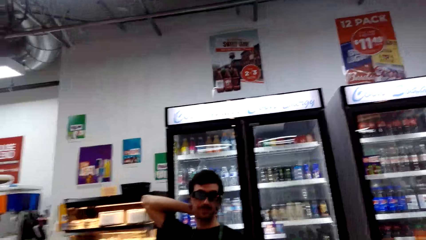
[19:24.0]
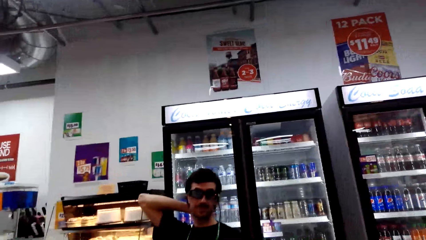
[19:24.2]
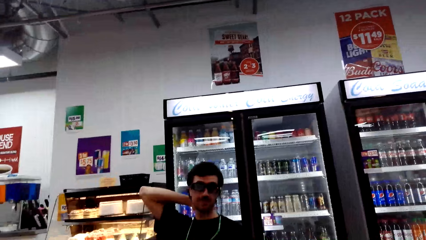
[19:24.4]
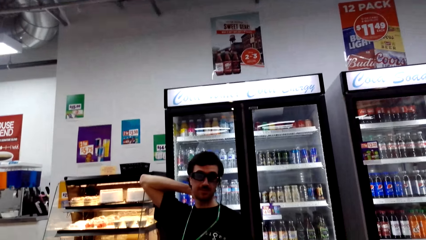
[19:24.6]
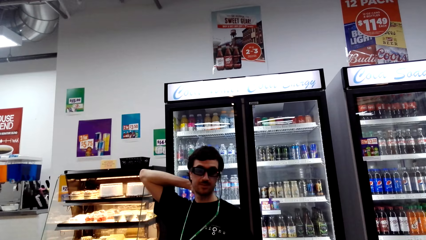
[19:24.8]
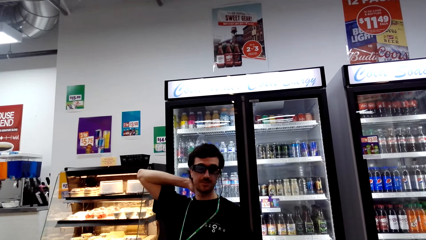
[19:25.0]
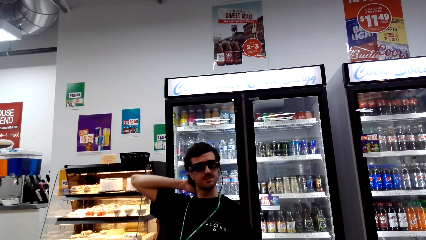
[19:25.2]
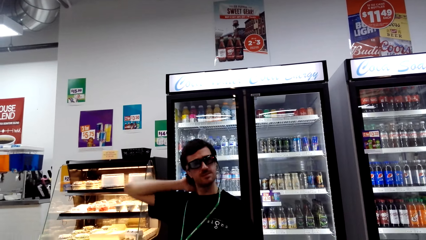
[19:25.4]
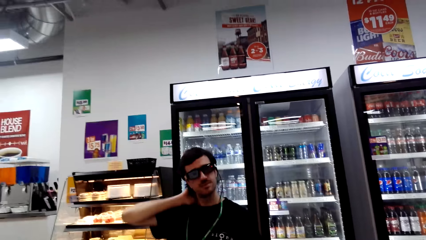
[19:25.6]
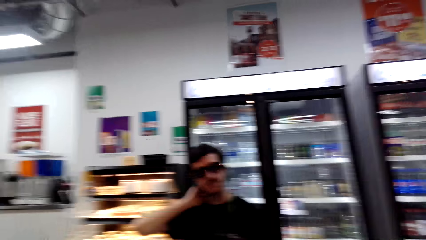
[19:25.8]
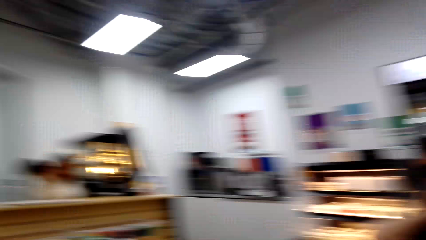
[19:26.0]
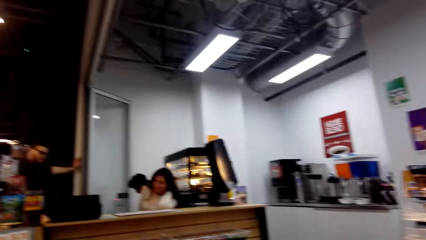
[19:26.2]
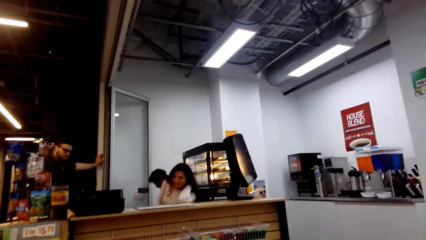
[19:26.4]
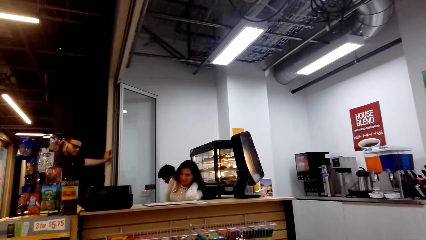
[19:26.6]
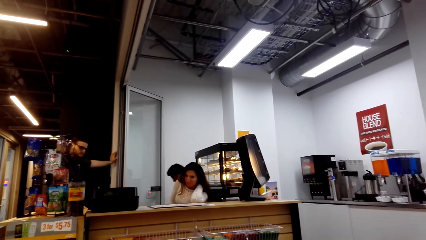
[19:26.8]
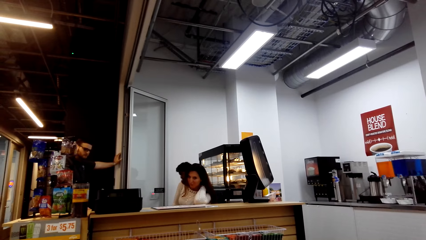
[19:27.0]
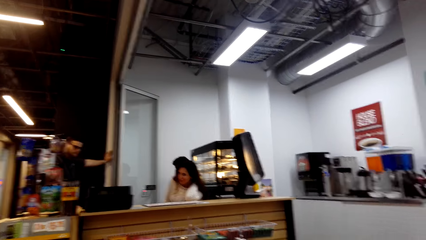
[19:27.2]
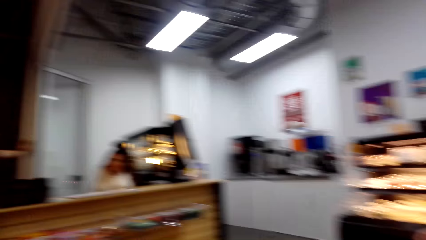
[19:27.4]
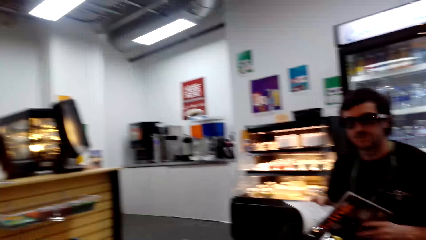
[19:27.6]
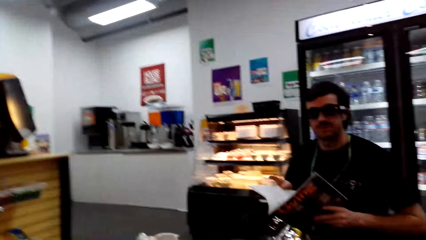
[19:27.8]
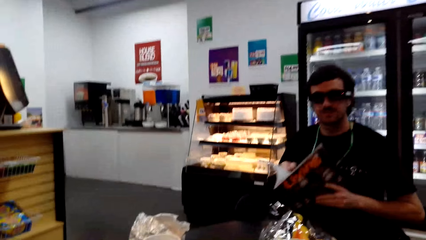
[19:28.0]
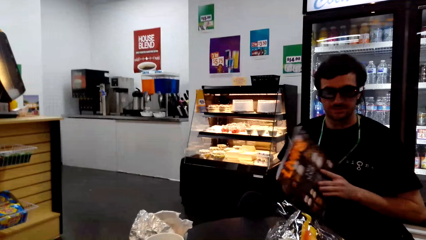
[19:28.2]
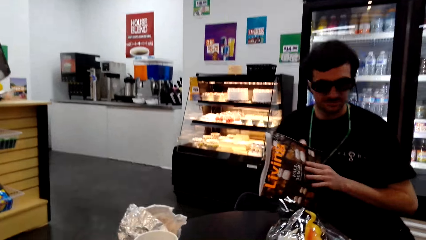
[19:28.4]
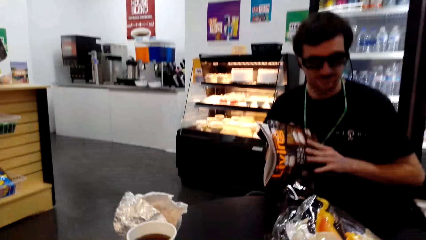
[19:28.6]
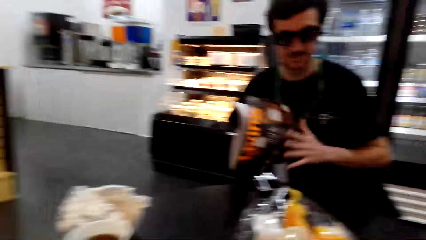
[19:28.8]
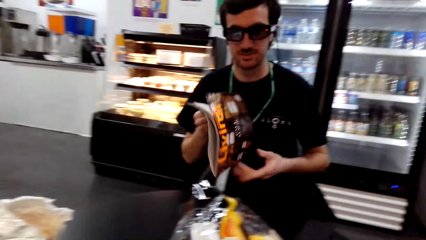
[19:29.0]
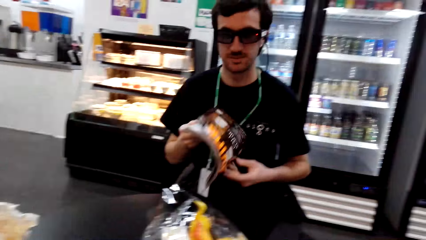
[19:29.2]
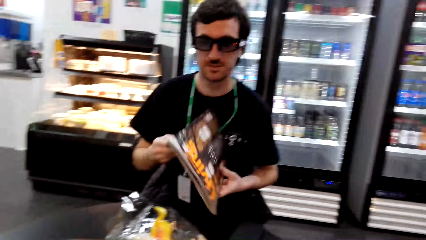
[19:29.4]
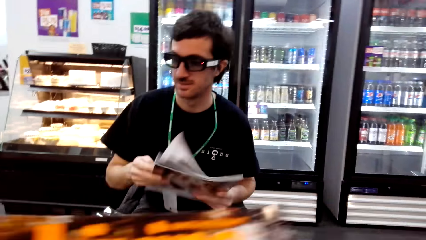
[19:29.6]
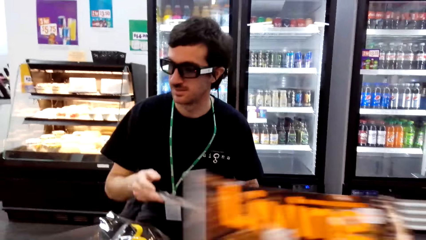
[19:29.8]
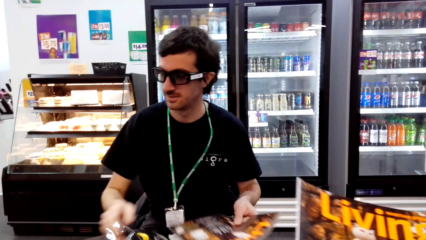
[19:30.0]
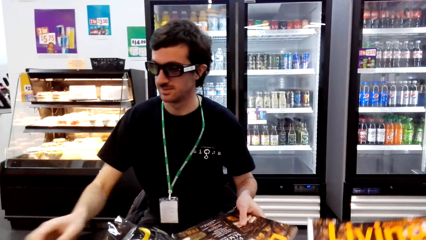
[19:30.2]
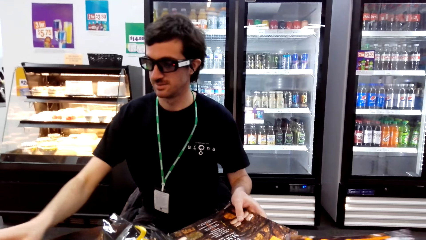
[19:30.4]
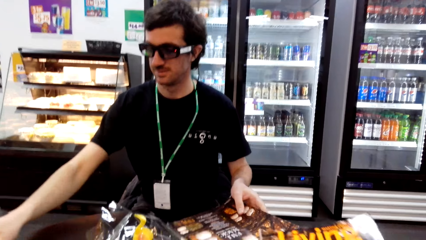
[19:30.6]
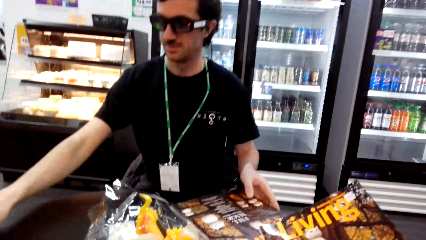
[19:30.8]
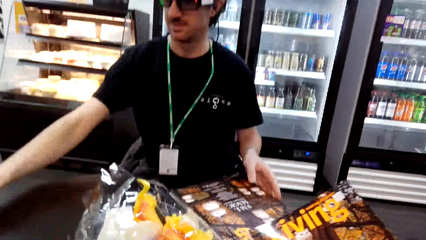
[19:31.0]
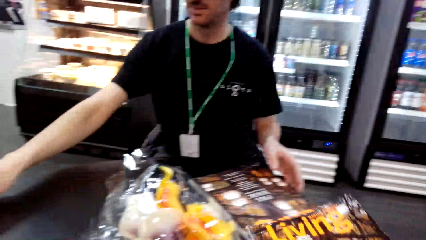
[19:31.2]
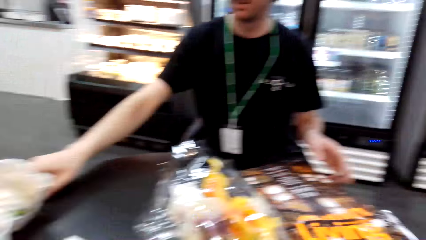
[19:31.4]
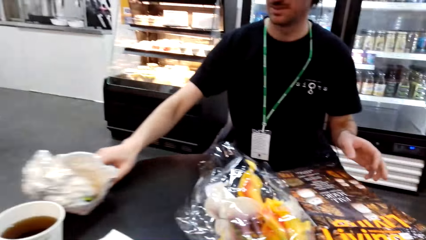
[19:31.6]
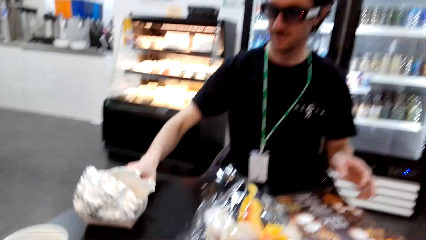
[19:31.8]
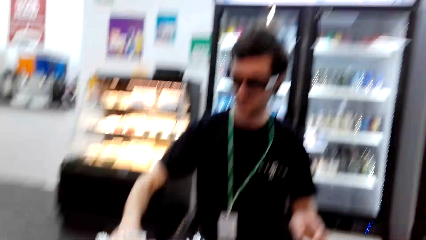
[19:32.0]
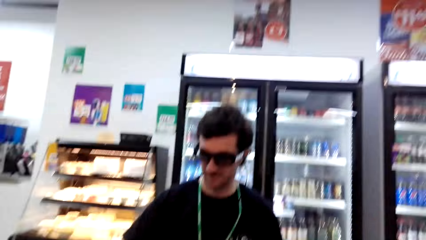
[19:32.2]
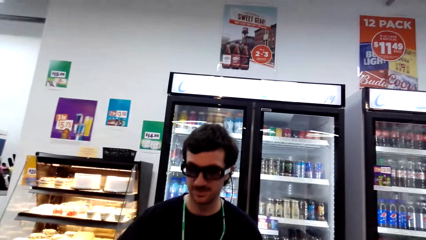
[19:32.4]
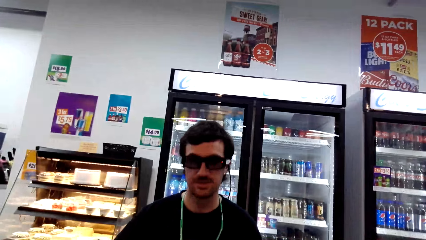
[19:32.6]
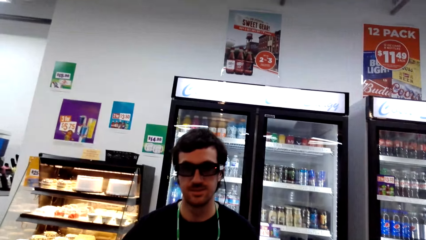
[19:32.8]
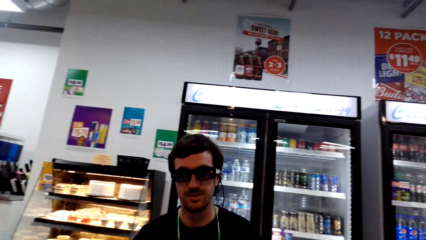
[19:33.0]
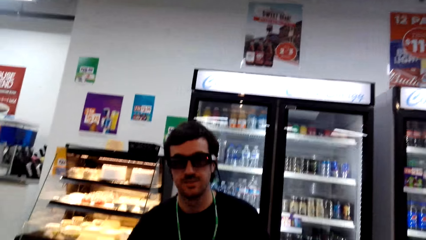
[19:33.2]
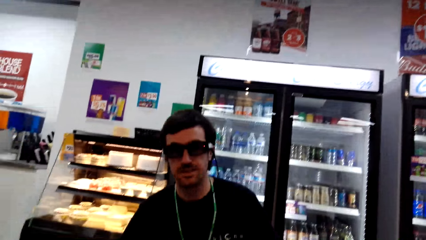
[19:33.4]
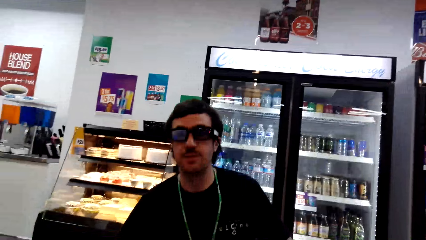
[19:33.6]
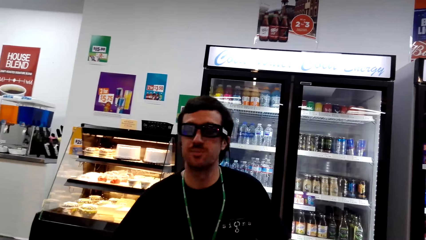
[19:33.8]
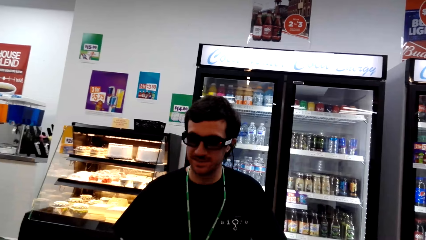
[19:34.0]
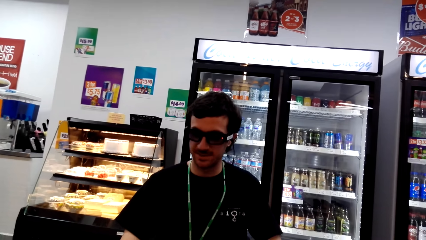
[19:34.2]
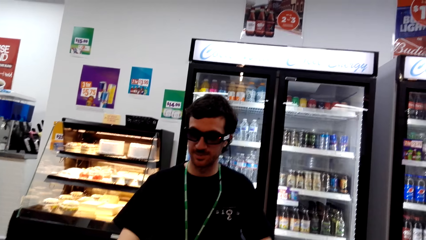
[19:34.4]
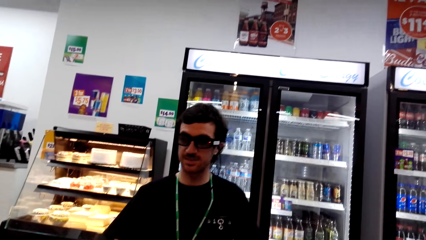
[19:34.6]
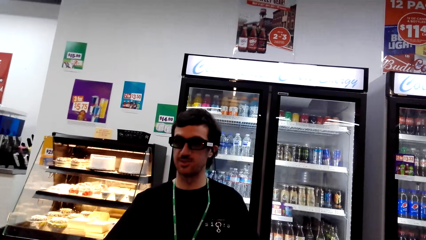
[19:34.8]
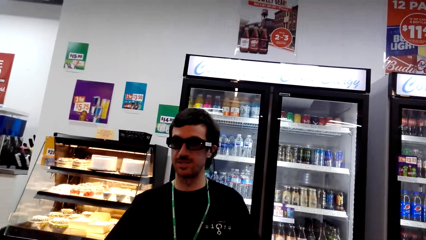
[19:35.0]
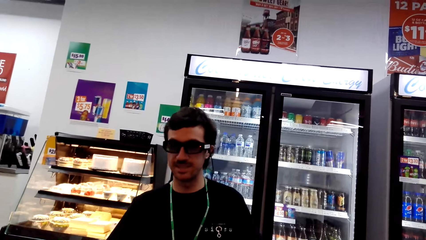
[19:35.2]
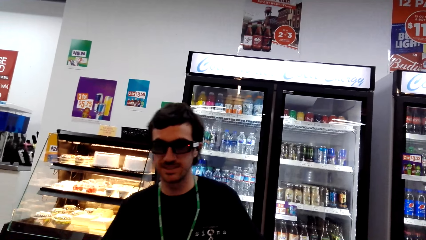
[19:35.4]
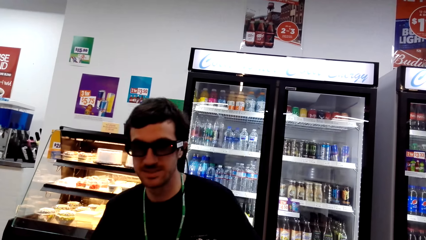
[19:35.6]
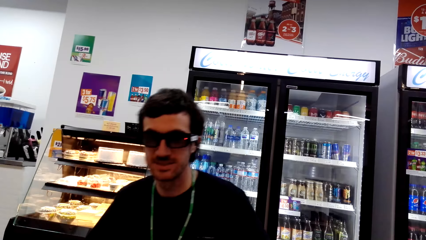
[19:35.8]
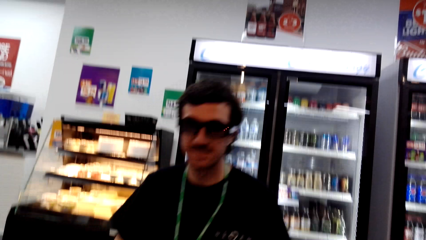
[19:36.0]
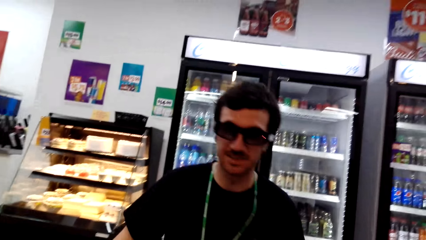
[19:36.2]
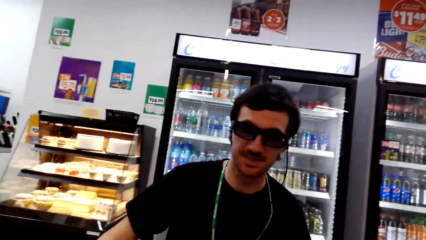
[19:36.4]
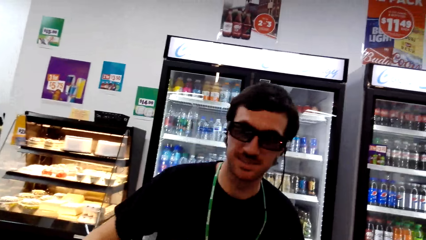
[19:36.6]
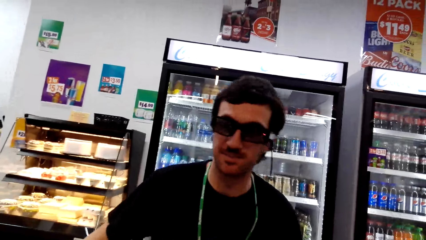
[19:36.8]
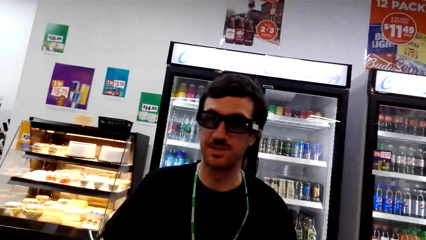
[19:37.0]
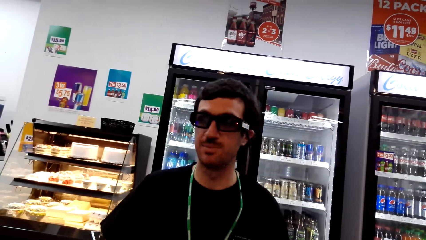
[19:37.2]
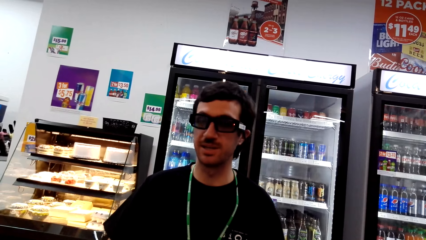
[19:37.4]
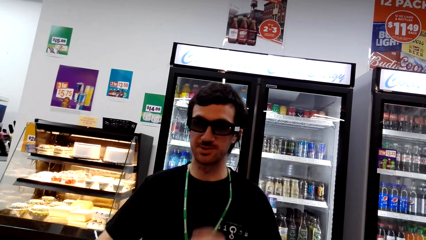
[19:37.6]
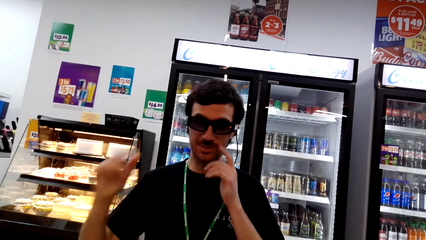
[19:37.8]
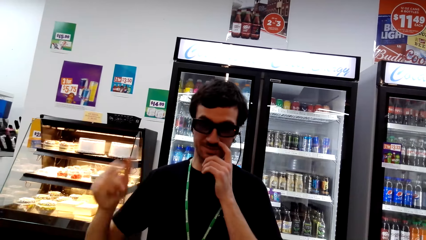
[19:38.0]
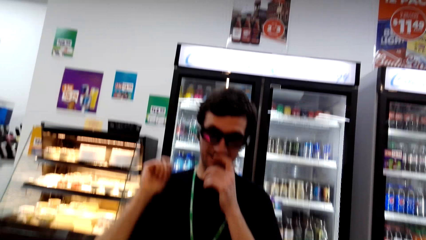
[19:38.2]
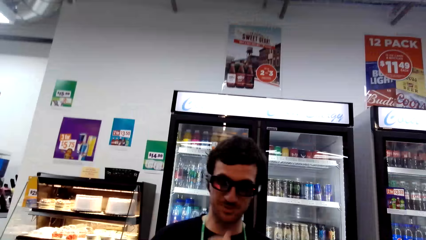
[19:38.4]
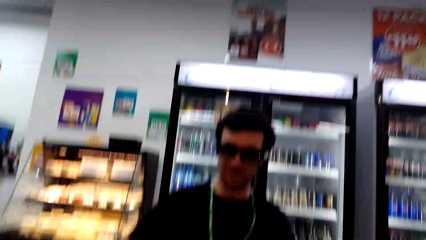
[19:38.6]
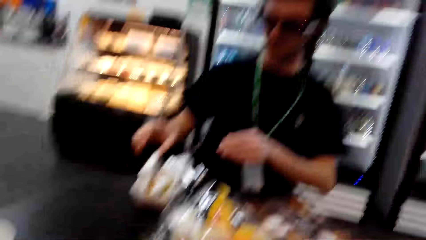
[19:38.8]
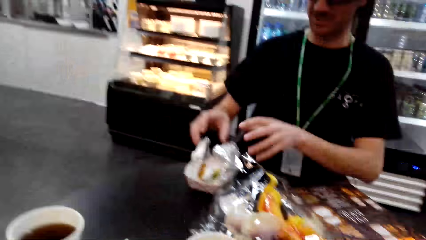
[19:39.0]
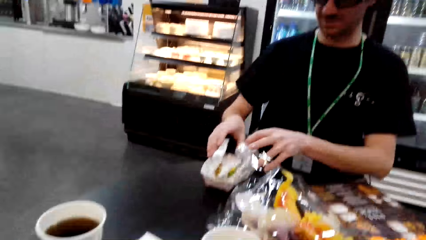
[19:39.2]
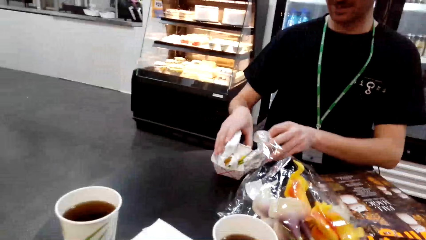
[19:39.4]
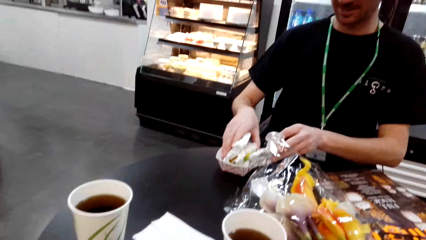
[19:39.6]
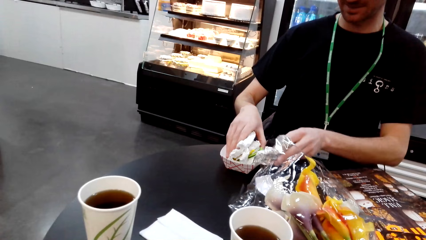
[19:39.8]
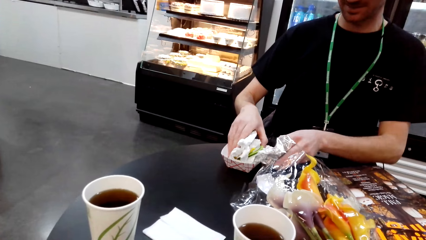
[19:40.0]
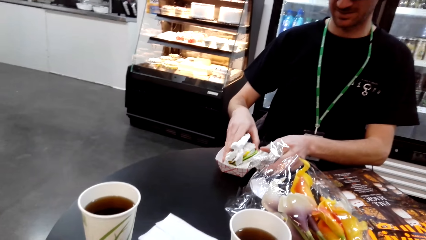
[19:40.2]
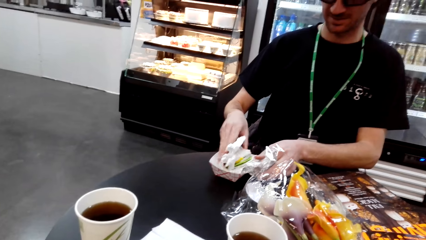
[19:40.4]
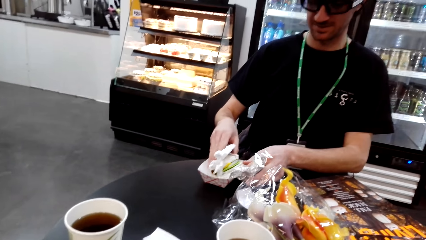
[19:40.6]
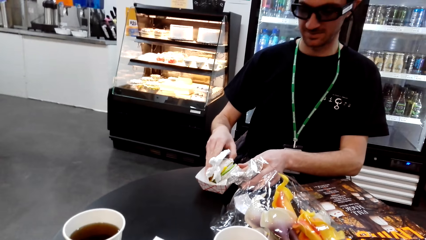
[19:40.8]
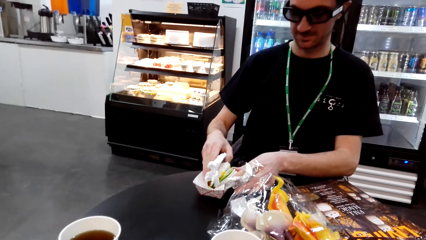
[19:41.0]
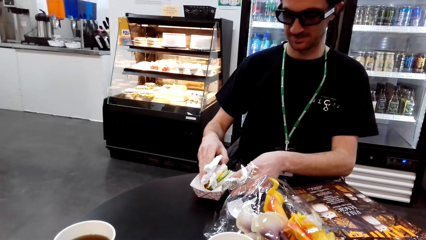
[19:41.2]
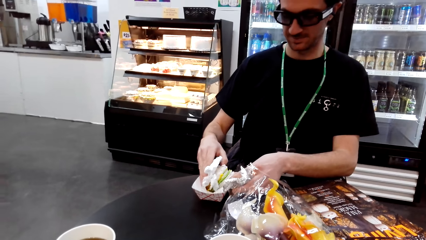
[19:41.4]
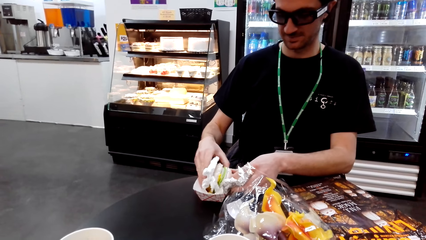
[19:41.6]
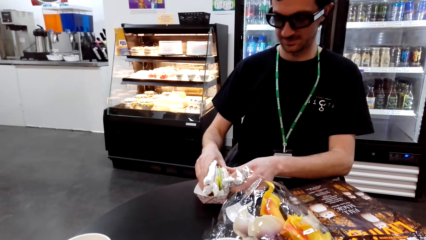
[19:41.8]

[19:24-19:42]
The camera wearer looks around. A man appears. The camera wearer looks around. Another man passes the book to the right hand. The camera wearer moves the book. The other man puts the book on the table. The other man moves the paper. The other man picks up a hotdog package. The other man looks at the camera wearer. The other man touches the nose, moves the hands and picks up the papers.
